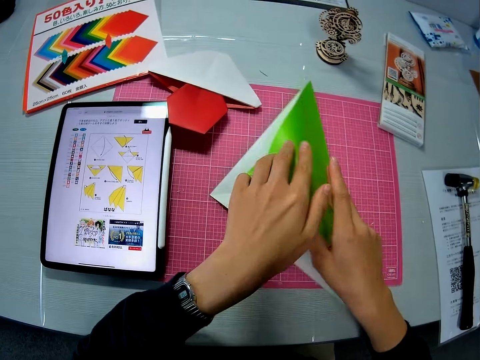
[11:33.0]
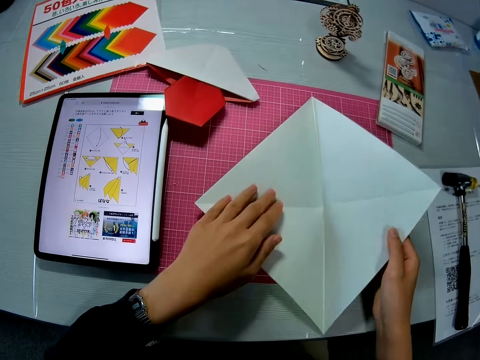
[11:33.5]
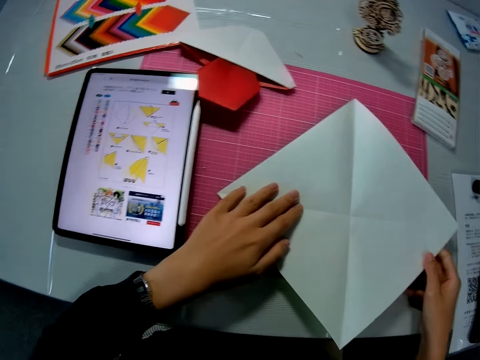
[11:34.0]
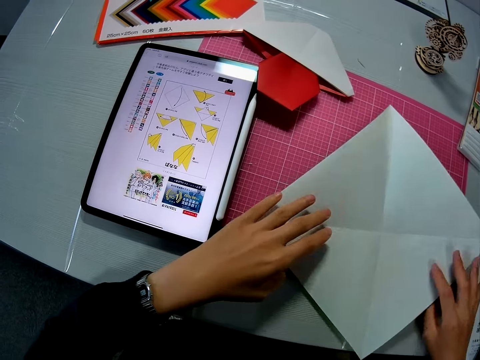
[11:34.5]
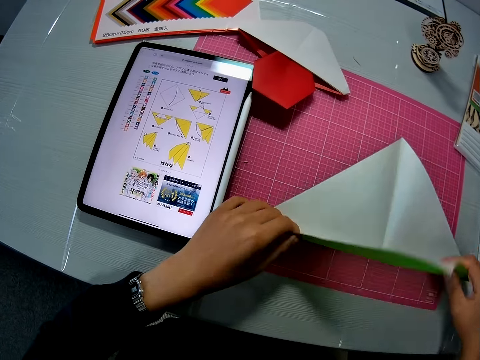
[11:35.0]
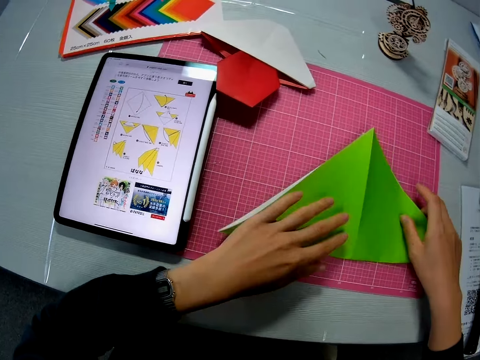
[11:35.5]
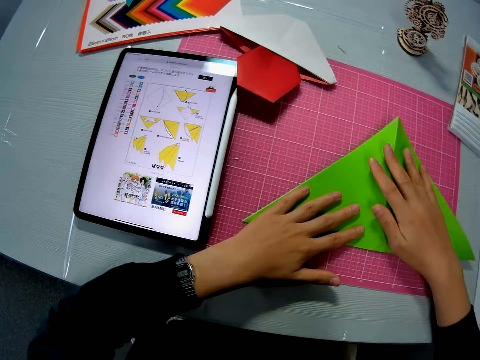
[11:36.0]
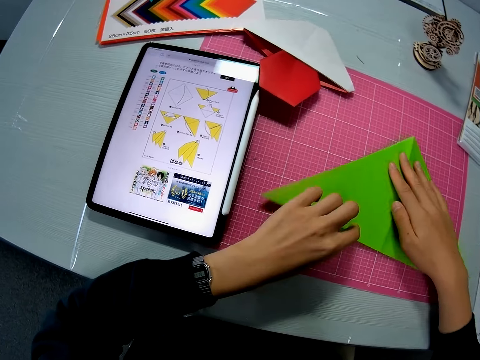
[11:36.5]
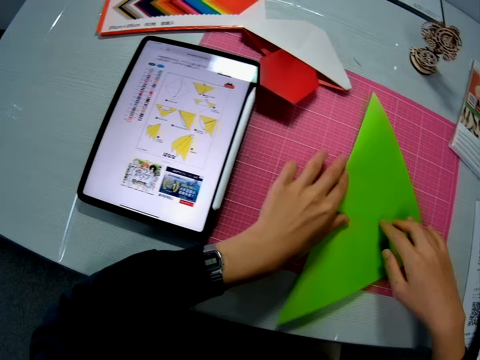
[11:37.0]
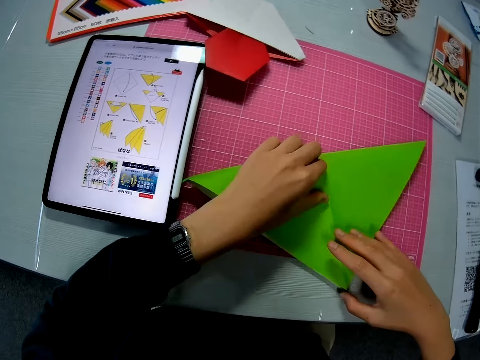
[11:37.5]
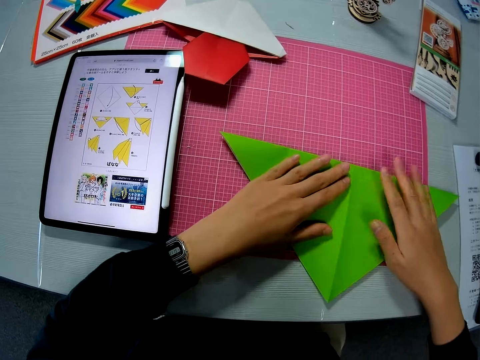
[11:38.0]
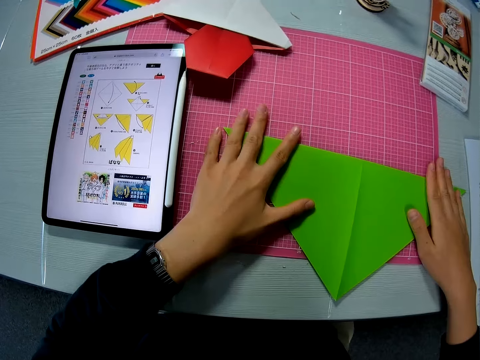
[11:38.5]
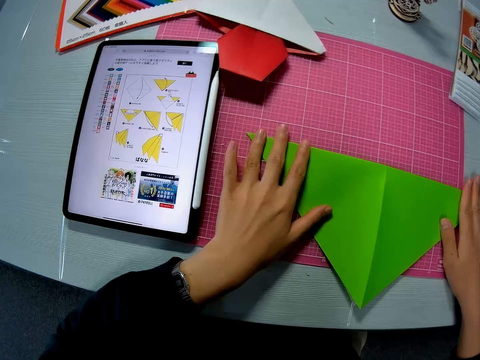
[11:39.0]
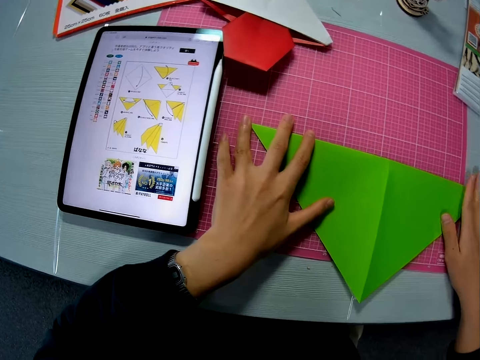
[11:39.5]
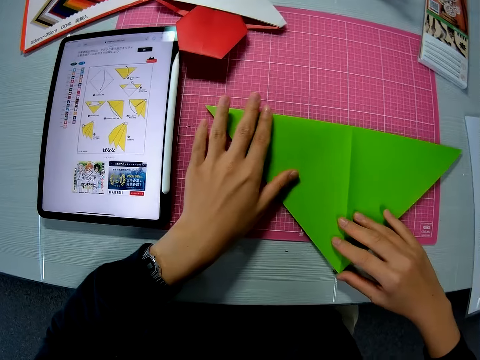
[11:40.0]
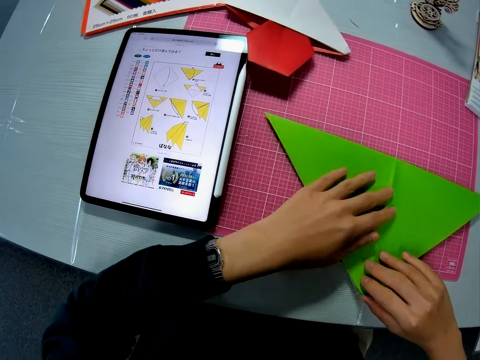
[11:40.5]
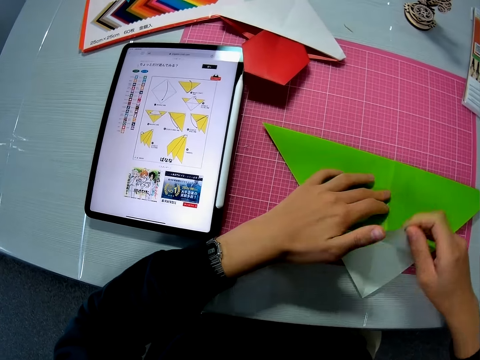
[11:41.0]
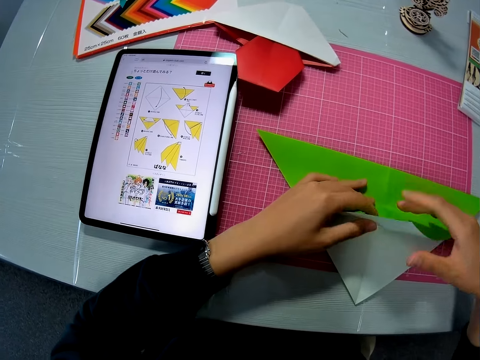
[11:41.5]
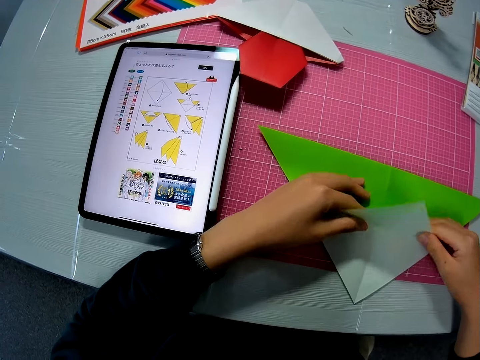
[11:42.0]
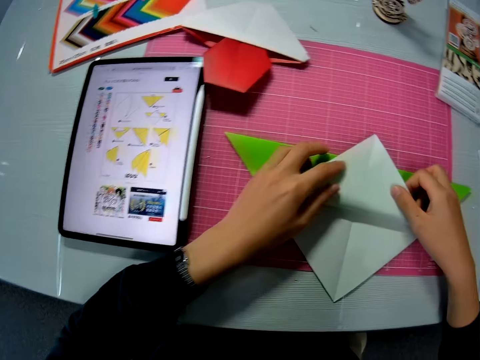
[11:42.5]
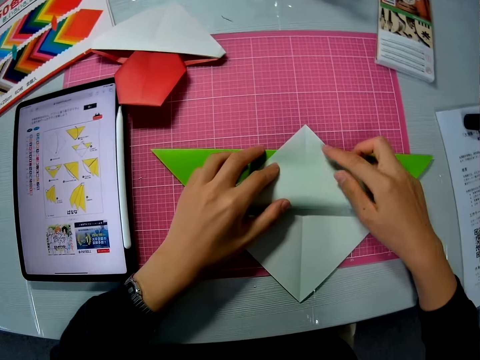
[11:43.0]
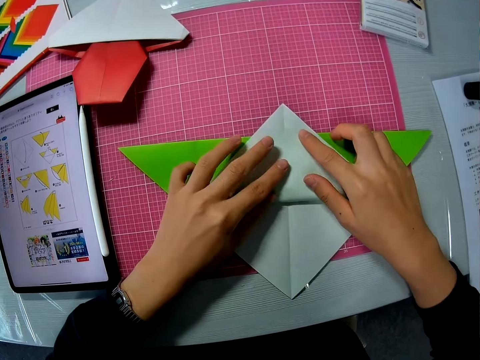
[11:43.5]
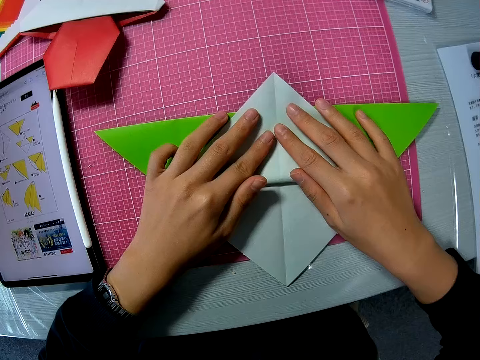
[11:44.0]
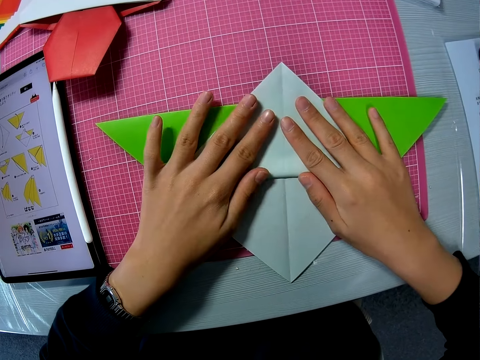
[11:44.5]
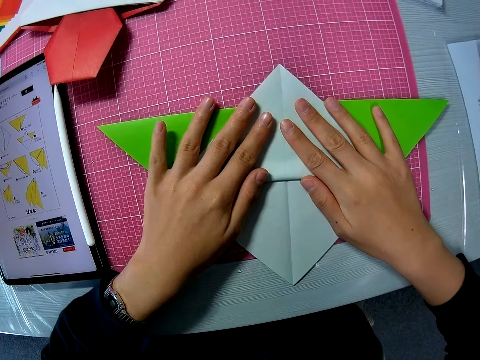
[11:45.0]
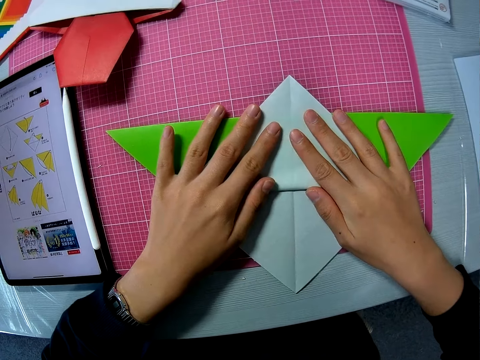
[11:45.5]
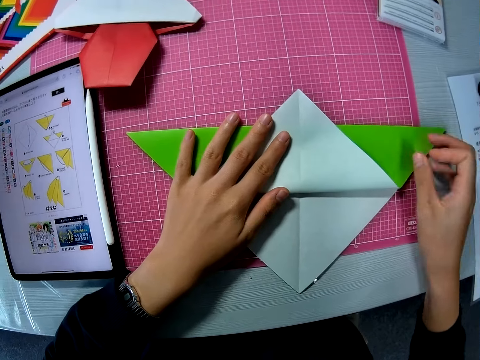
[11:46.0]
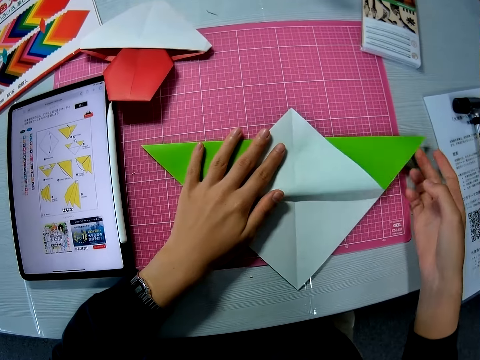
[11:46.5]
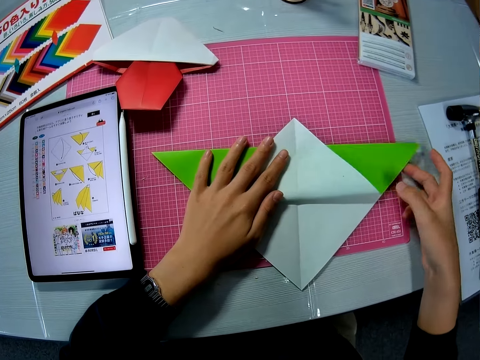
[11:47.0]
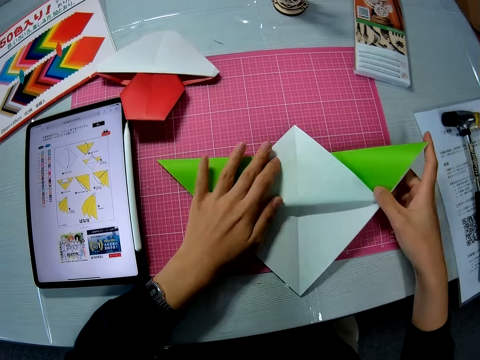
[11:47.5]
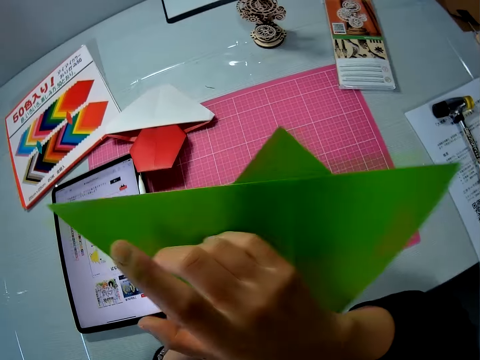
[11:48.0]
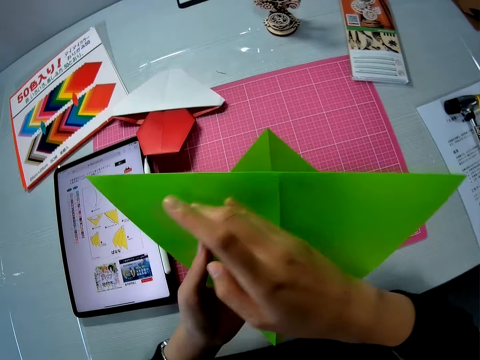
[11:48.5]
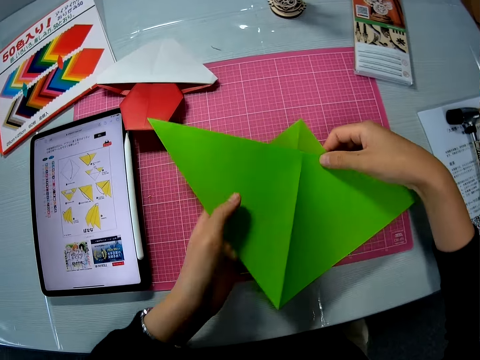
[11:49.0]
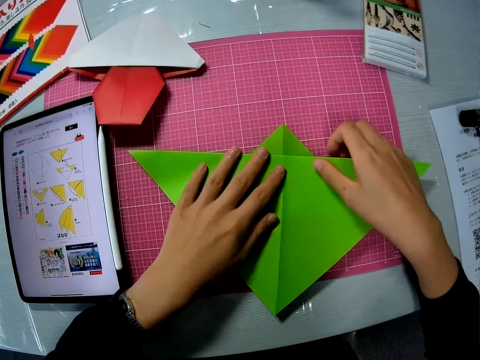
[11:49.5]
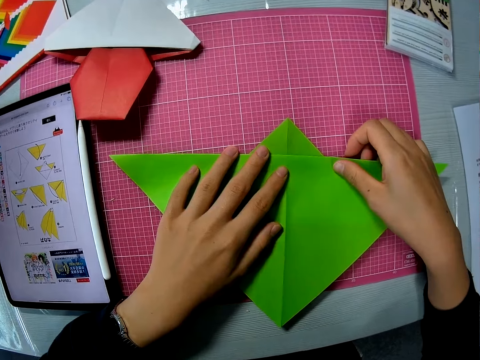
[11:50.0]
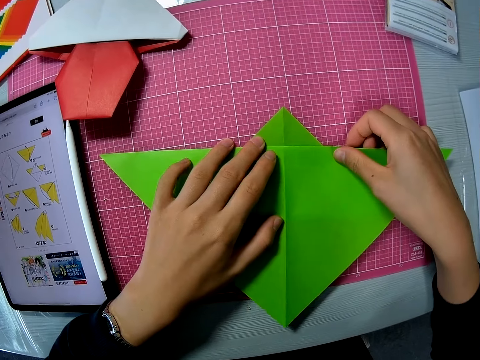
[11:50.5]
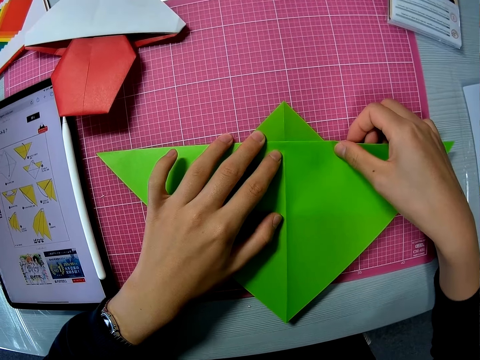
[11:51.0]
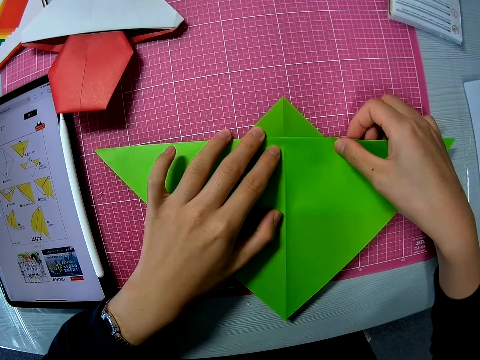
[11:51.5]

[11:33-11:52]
The camera wearer opens the paper. They place the paper down. They fold the paper. They move the paper. They fold the paper. They align the paper. They lift and turn the paper. They place the paper down.

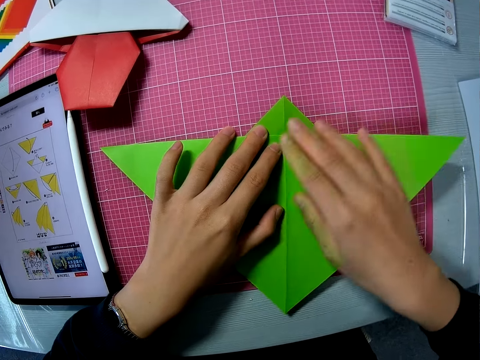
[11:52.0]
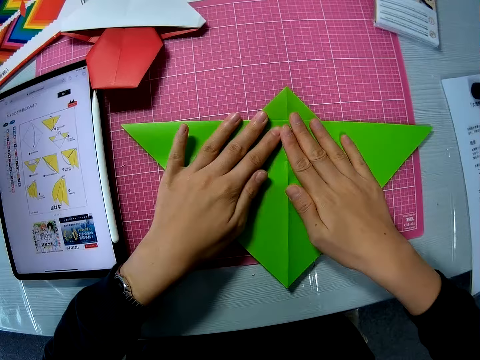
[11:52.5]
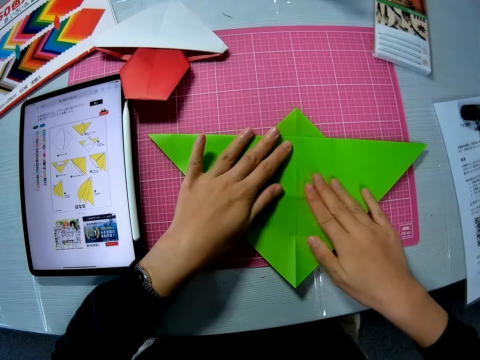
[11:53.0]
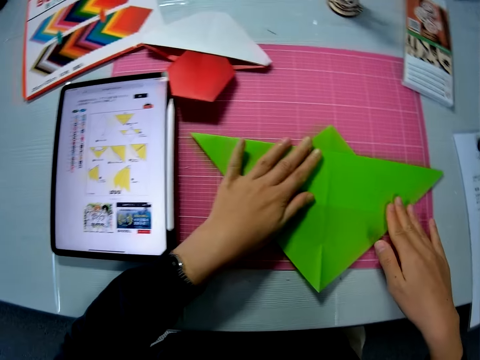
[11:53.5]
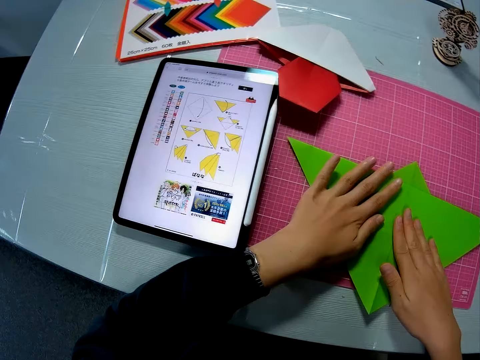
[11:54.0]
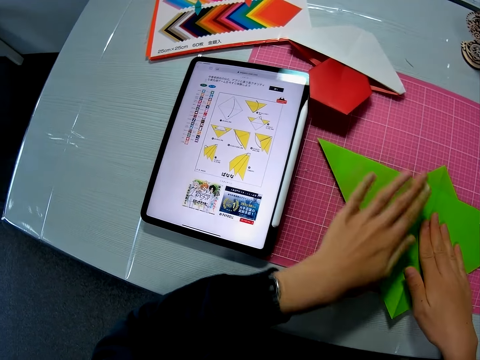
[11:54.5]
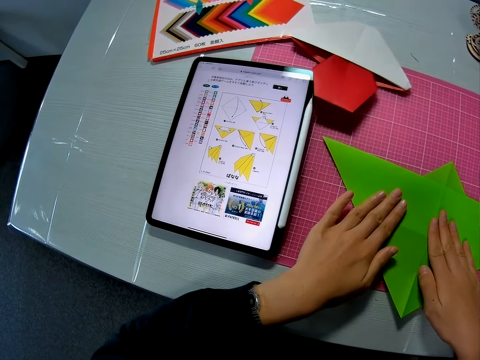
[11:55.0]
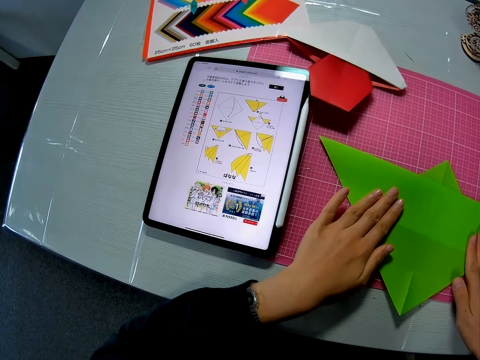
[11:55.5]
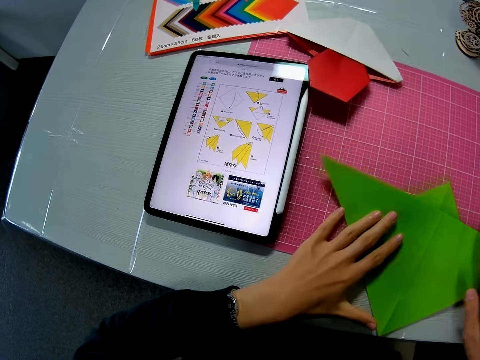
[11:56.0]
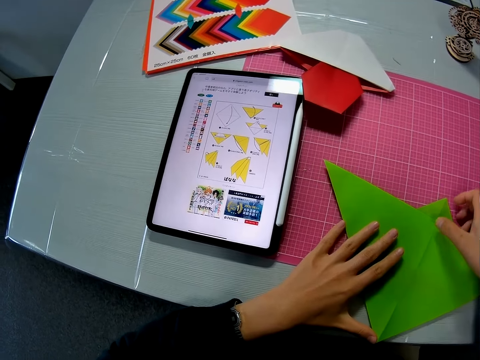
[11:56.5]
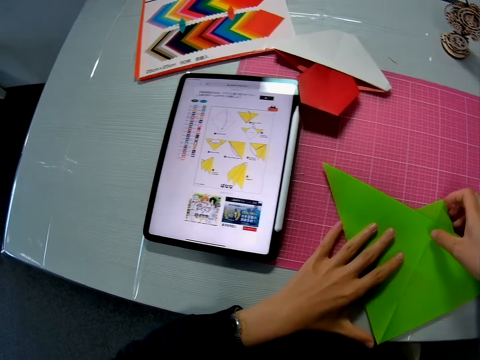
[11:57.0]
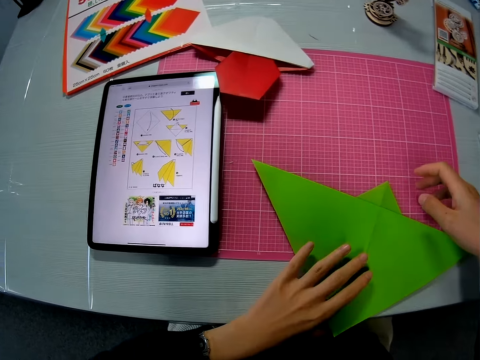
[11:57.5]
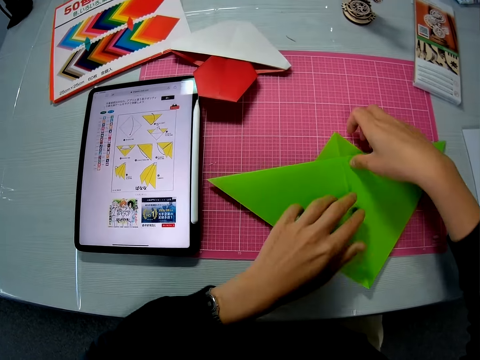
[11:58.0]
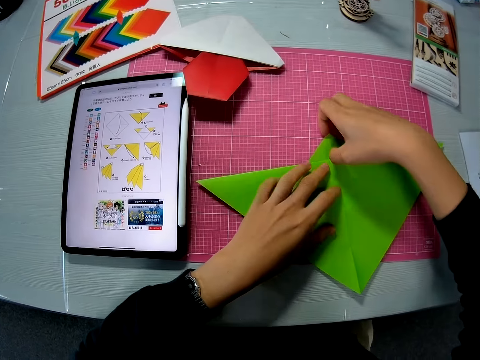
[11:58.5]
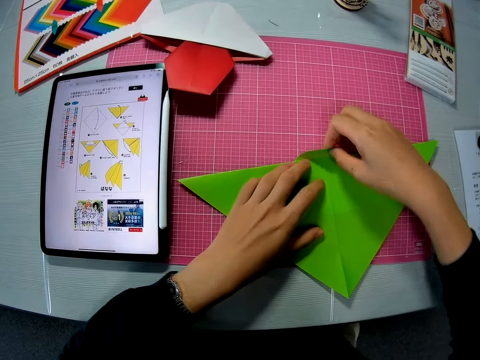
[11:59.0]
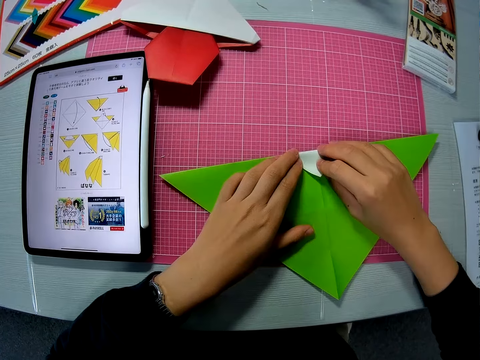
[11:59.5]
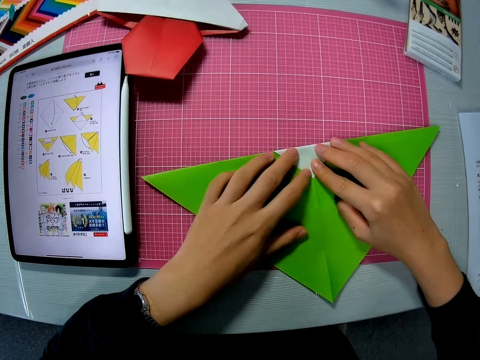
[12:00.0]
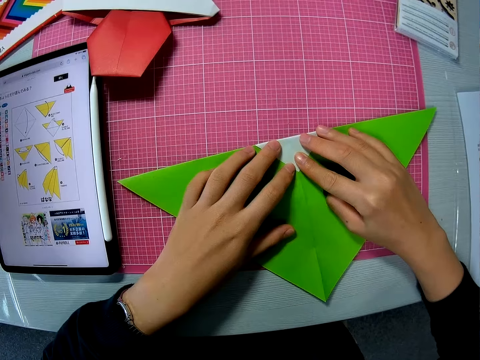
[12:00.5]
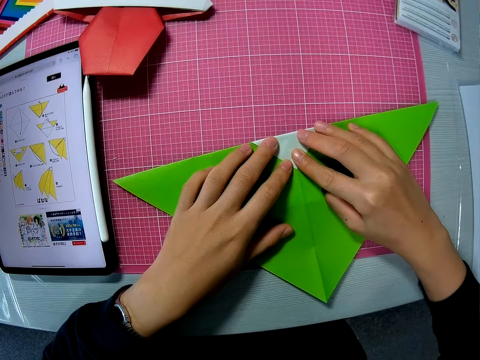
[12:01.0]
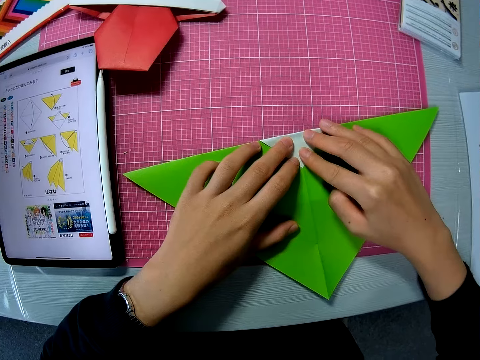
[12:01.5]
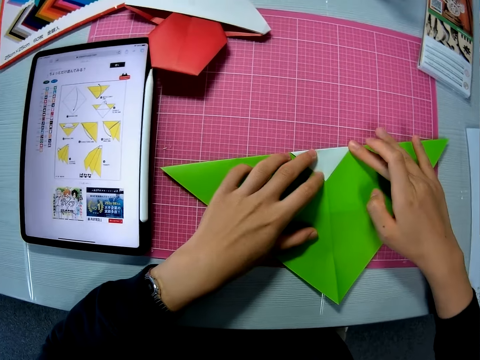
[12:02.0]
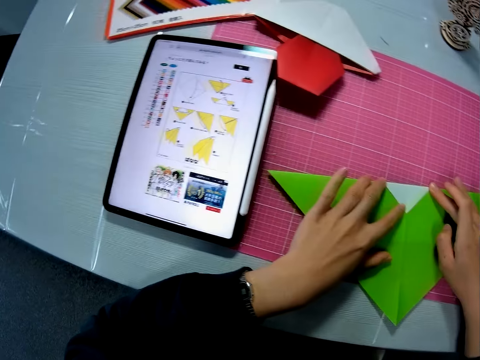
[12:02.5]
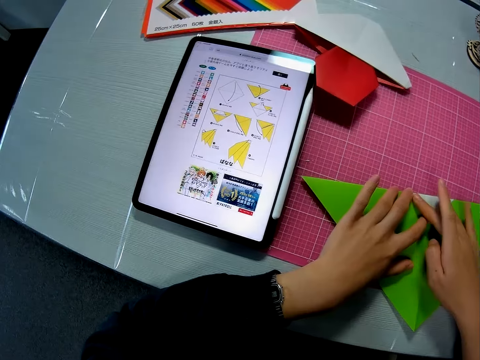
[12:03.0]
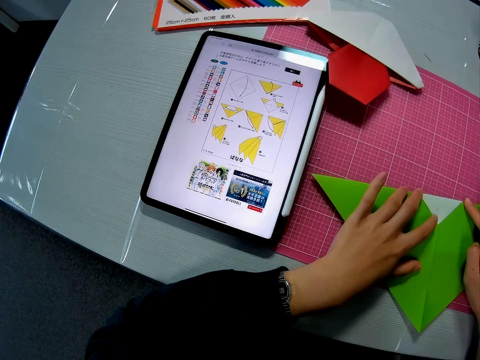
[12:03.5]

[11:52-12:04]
The camera wearer aligns. They move the paper. They fold the paper. They align the paper.
